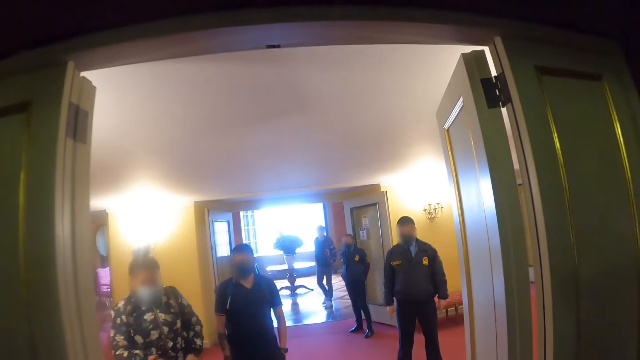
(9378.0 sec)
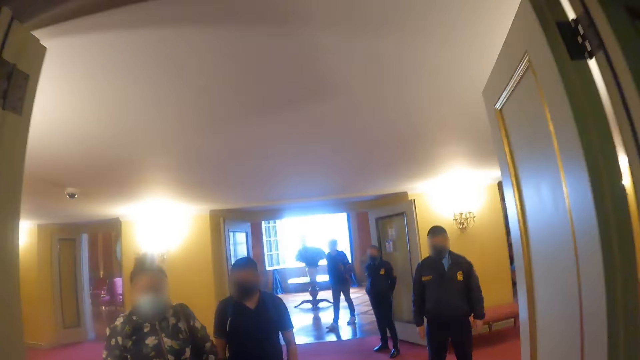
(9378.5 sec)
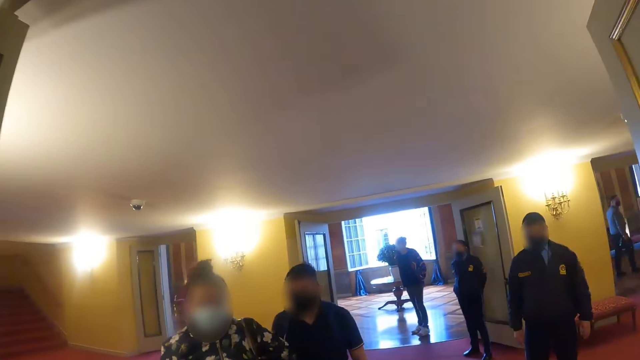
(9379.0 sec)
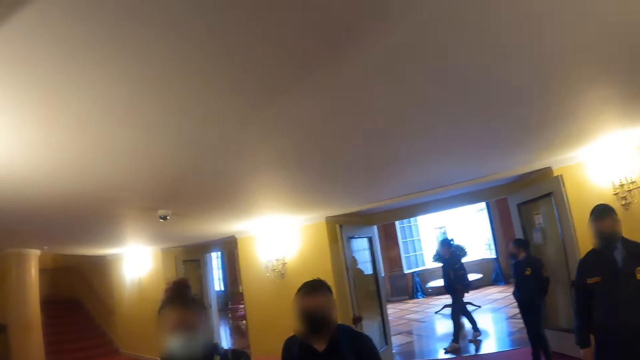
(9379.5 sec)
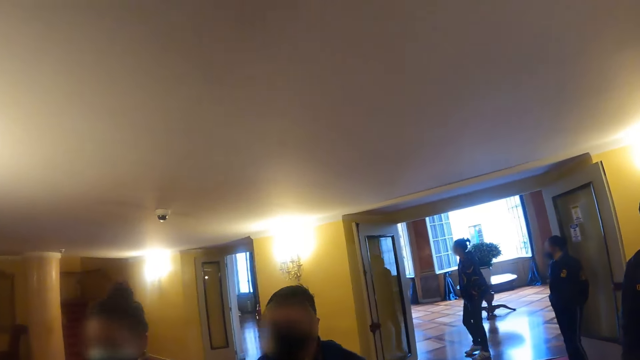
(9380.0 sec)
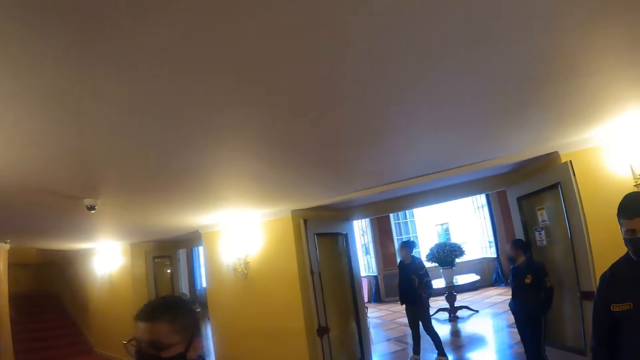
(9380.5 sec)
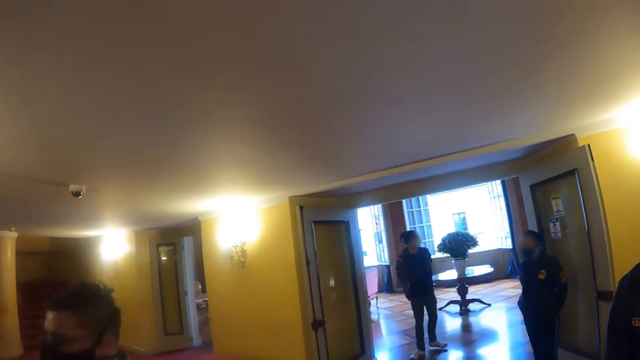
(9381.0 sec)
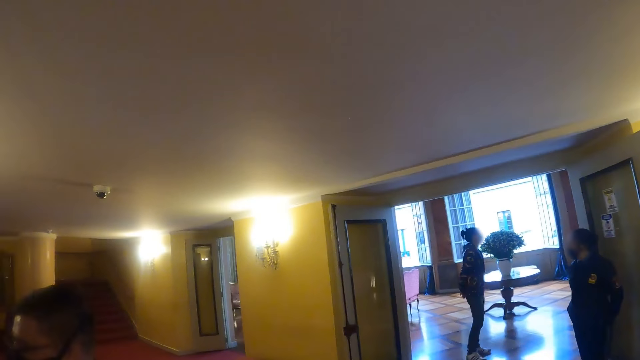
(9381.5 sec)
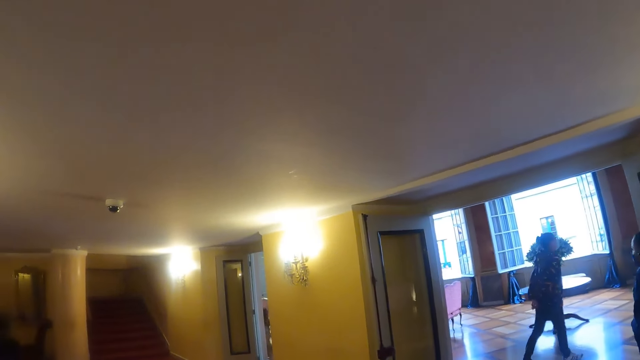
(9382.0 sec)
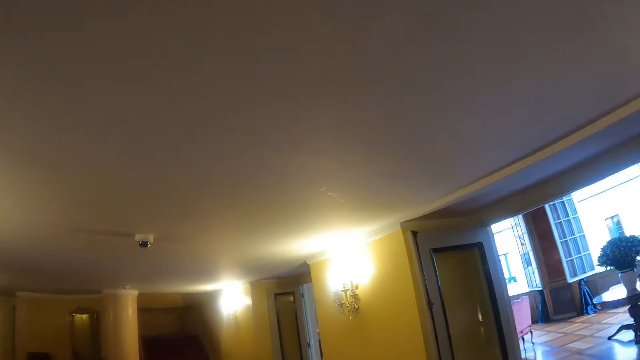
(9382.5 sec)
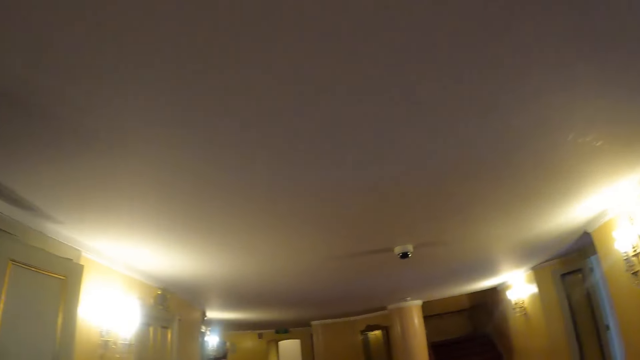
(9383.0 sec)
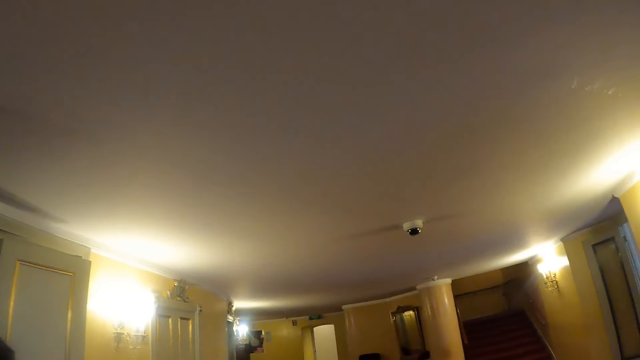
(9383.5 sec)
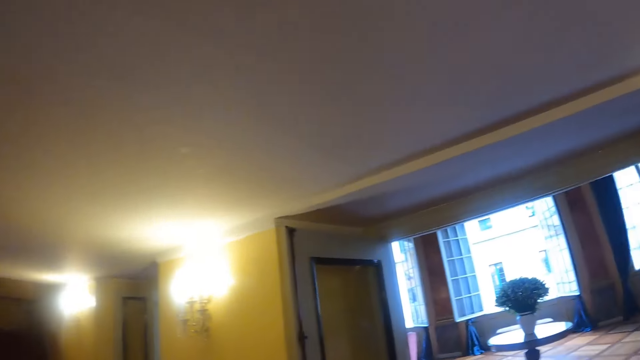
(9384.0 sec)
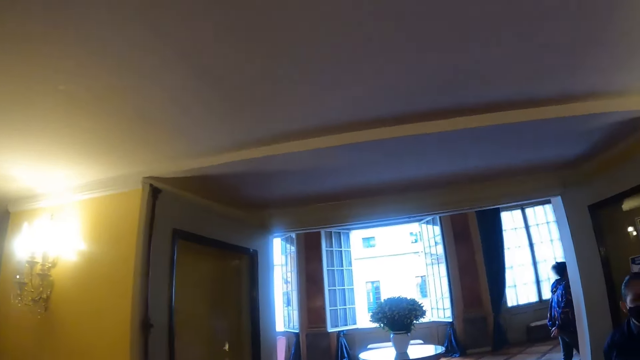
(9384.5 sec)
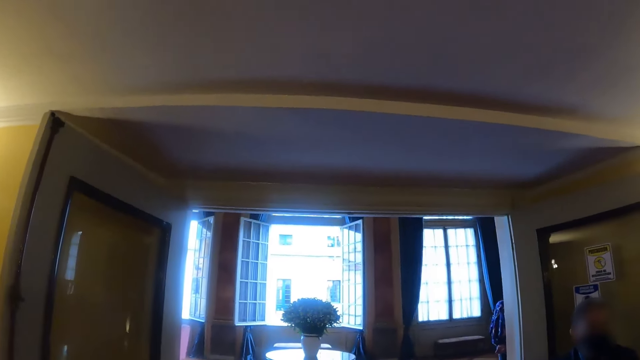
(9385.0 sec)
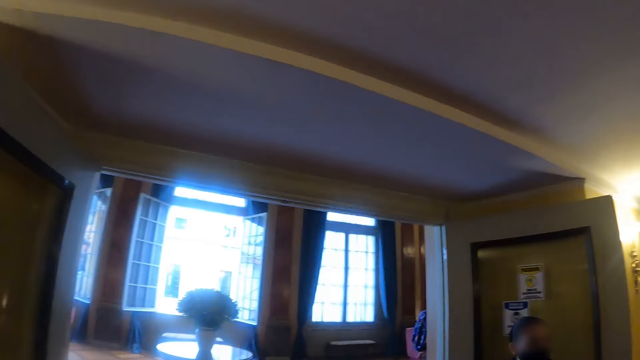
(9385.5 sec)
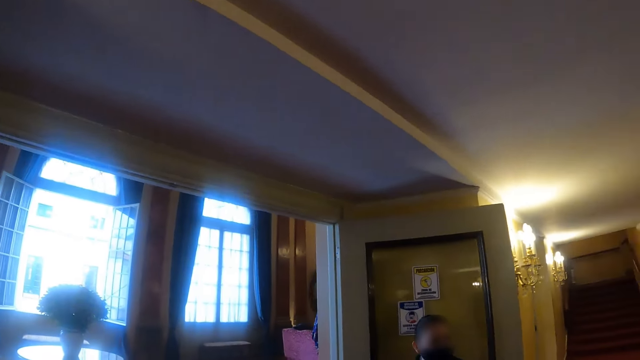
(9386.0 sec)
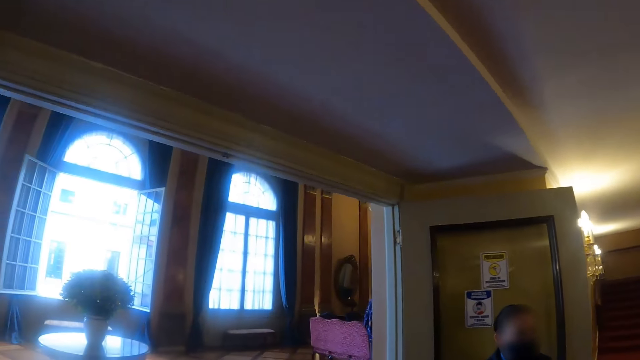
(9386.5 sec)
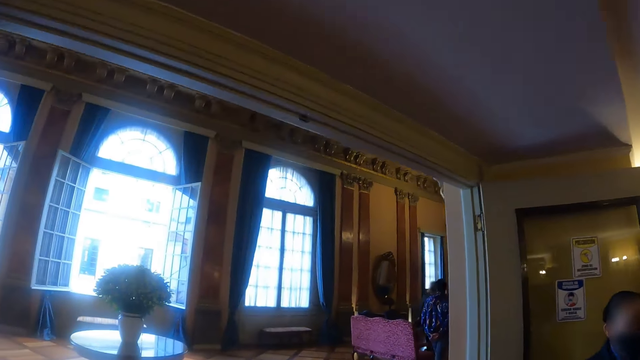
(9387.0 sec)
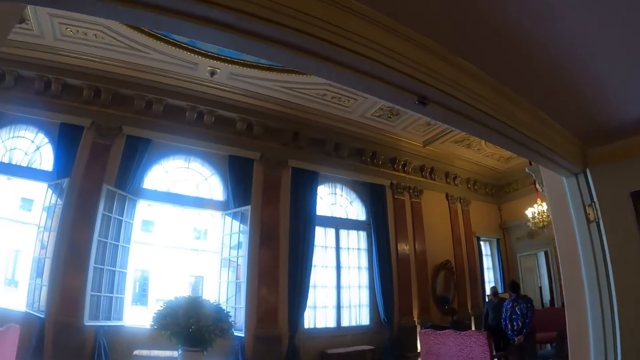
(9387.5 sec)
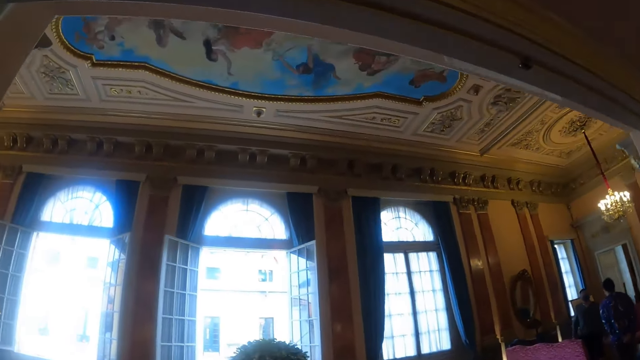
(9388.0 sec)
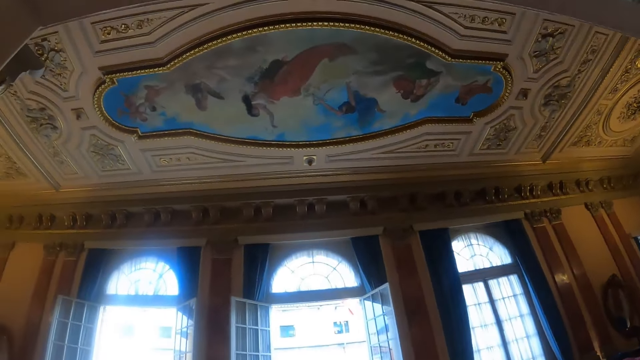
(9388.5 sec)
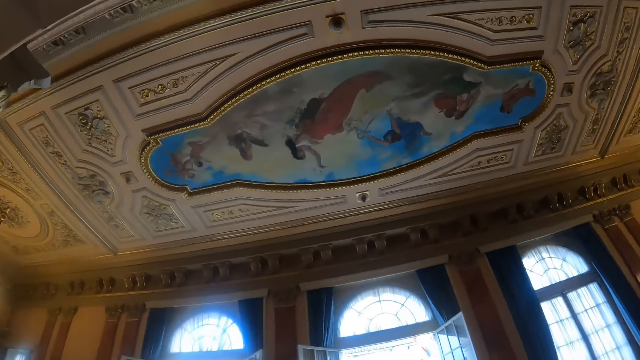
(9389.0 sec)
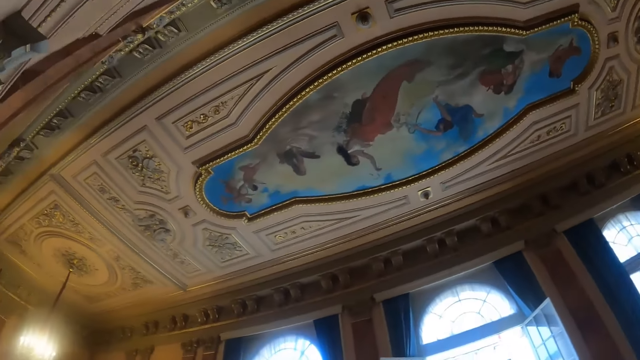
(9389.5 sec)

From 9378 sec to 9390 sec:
The camera wearer walks out of the room. They walk around and look around.

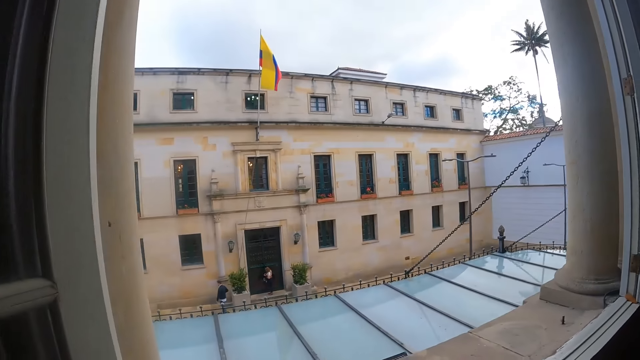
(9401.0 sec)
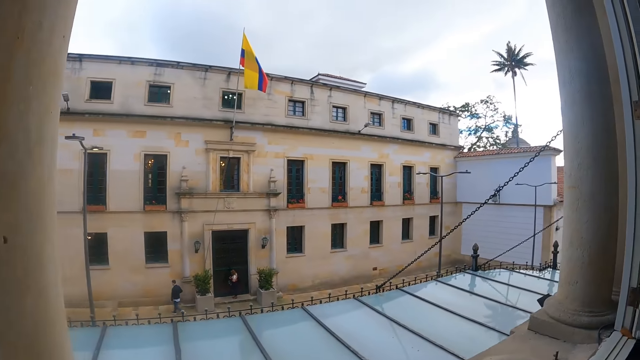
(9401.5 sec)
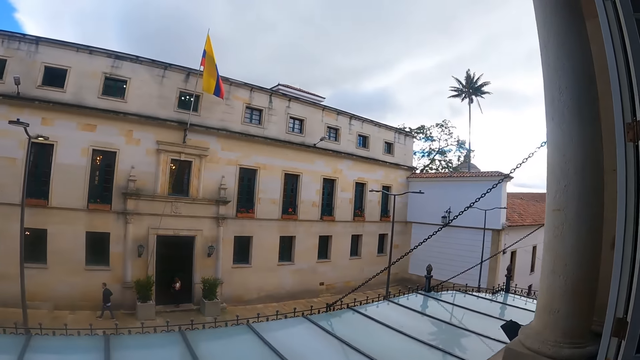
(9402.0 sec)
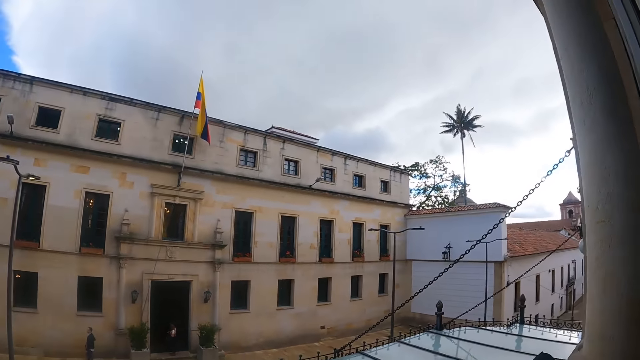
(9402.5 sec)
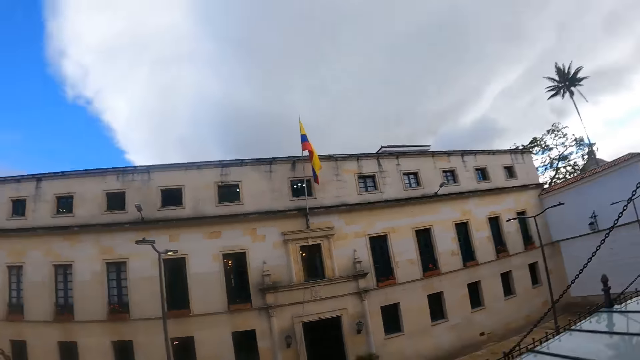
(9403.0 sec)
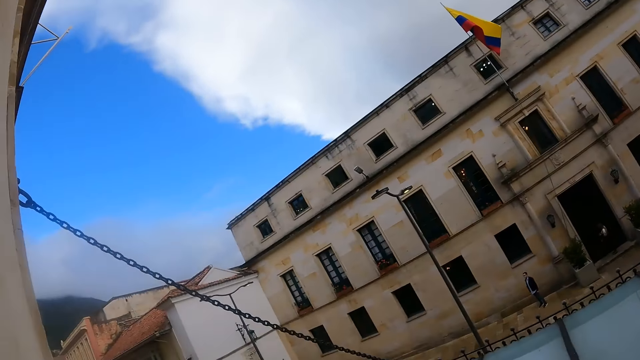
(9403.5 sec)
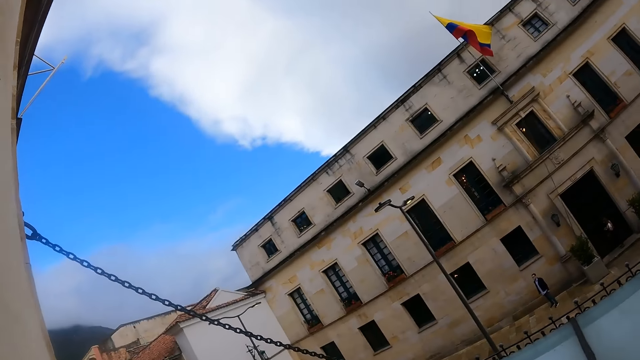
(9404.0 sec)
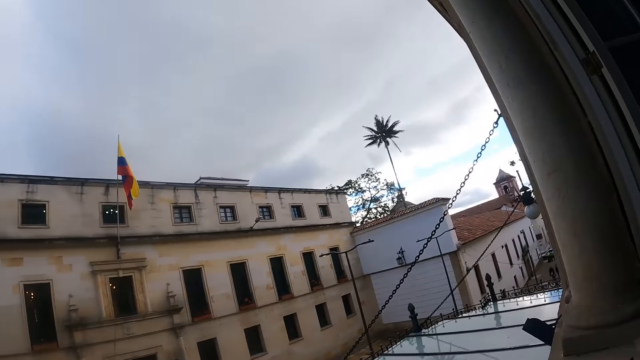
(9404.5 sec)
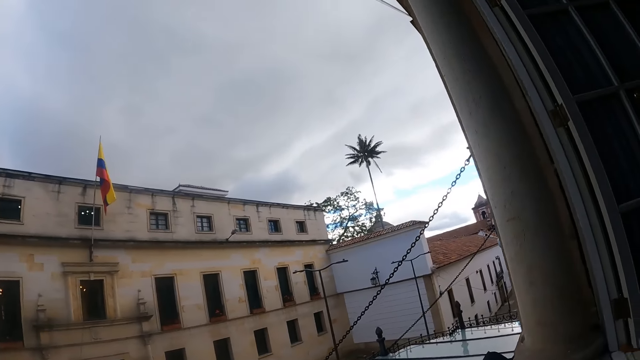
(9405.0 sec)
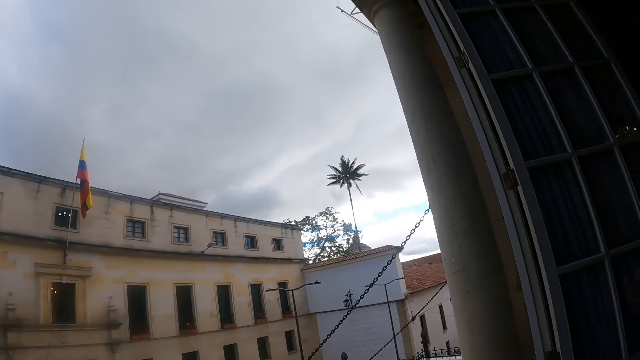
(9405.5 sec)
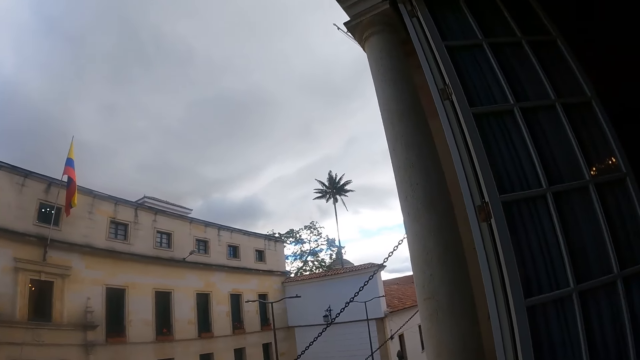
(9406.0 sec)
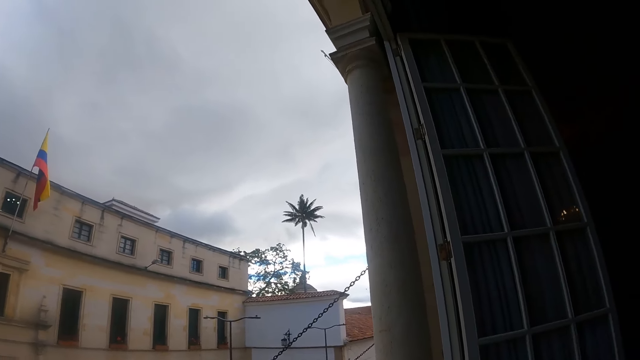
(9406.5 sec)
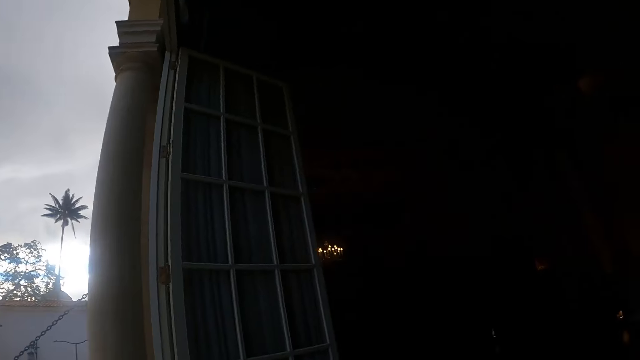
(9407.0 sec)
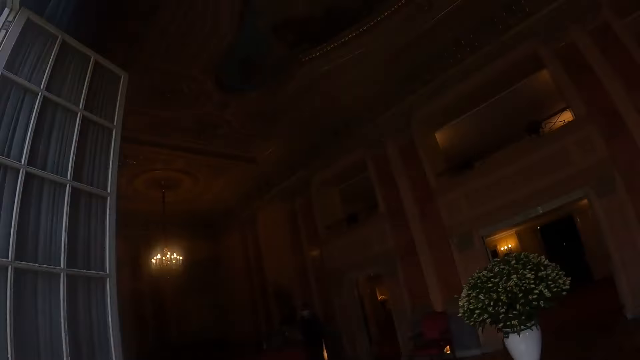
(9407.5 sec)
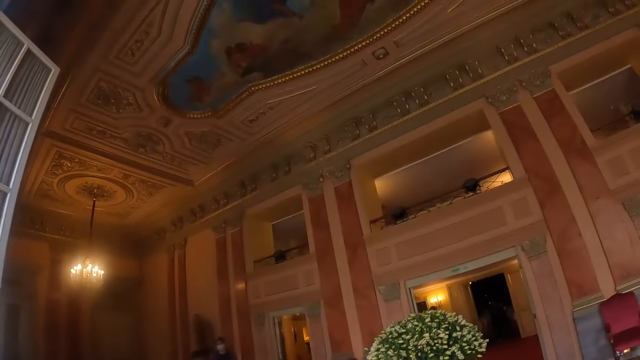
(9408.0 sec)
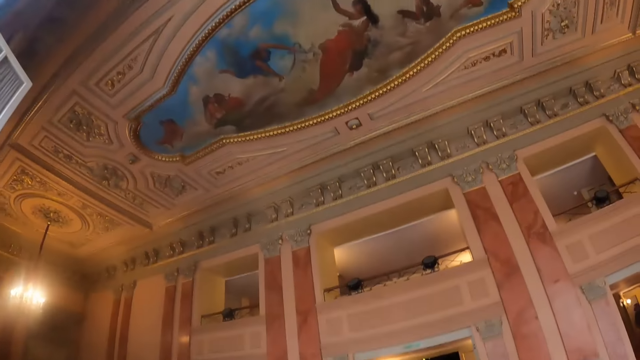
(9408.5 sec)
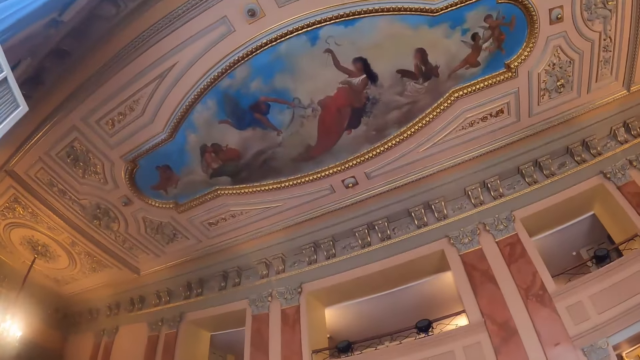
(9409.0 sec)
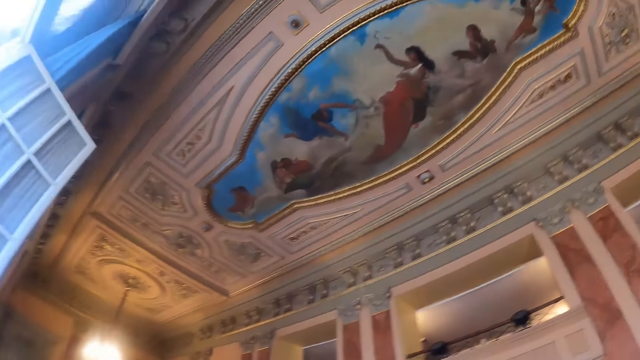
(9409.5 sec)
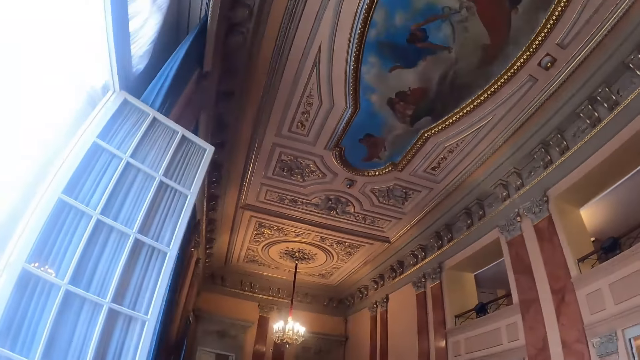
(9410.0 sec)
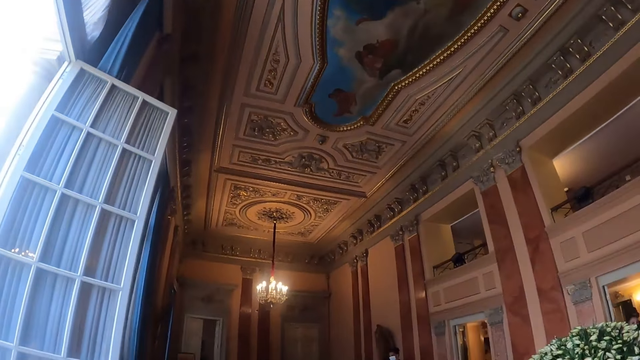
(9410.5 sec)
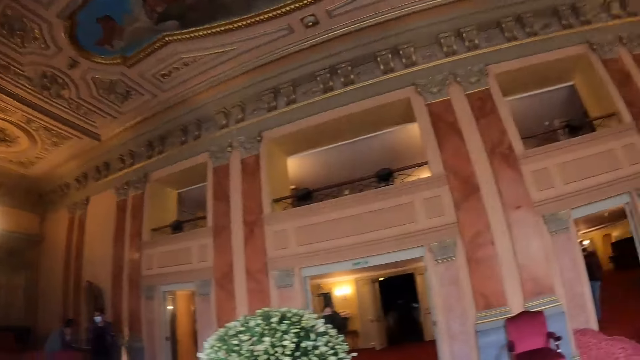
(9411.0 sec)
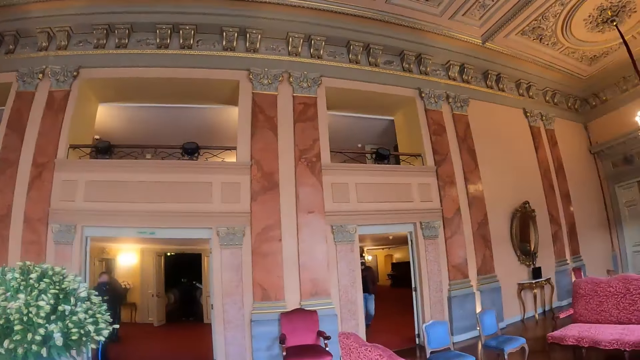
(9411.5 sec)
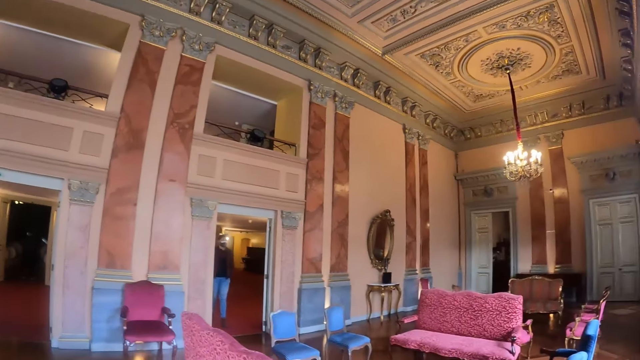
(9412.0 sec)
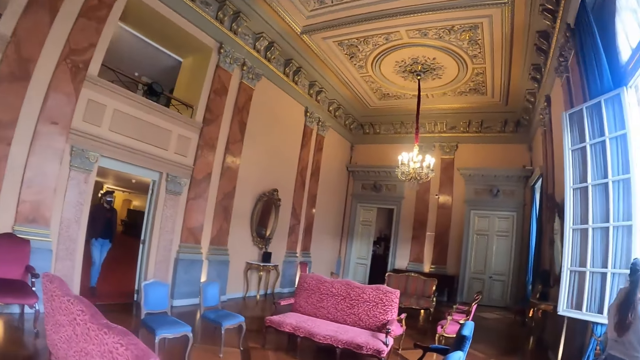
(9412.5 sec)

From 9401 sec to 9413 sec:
The camera wearer looks around.
